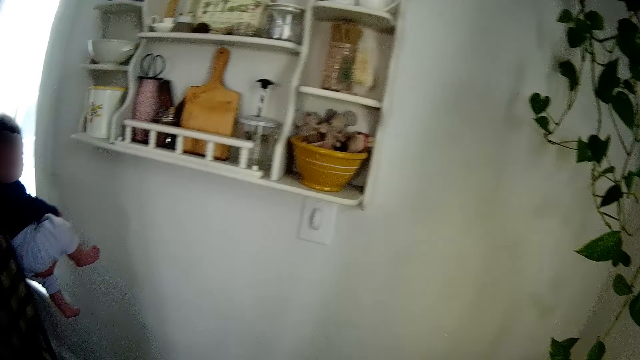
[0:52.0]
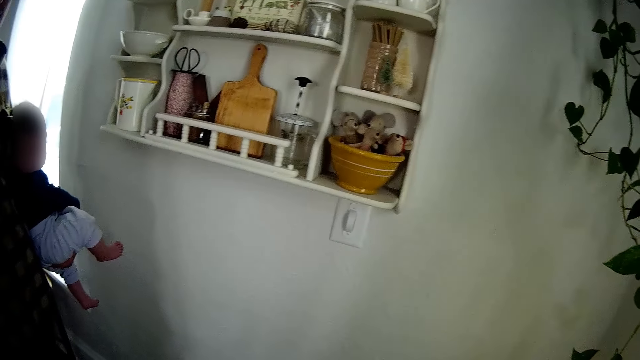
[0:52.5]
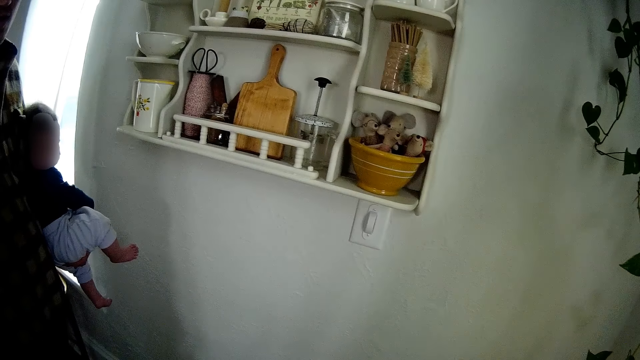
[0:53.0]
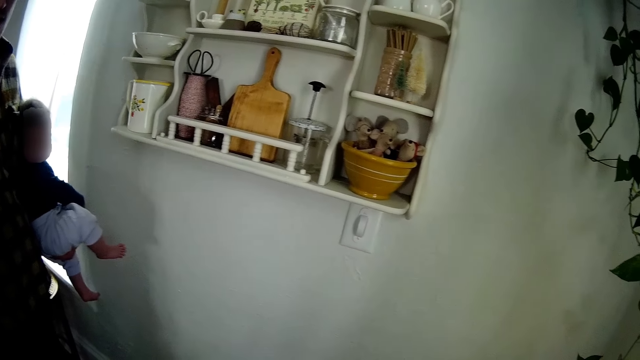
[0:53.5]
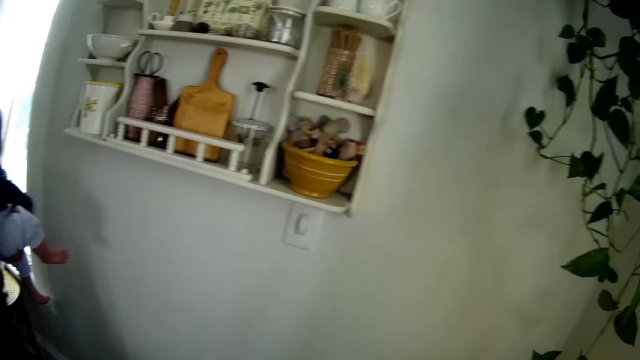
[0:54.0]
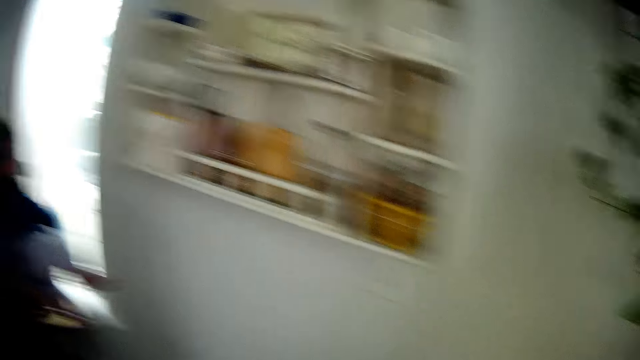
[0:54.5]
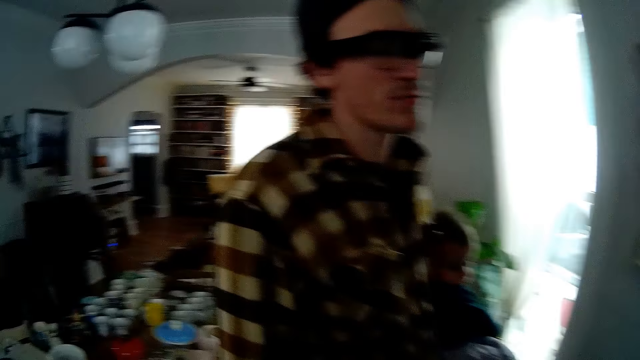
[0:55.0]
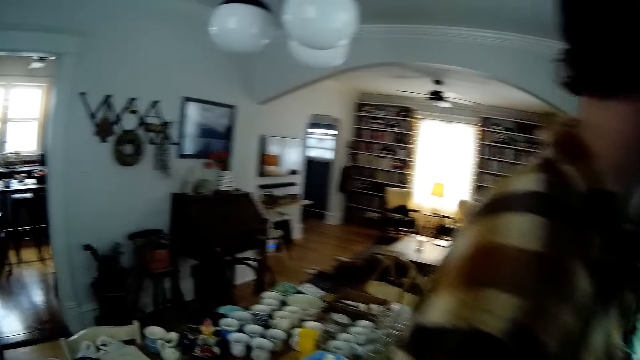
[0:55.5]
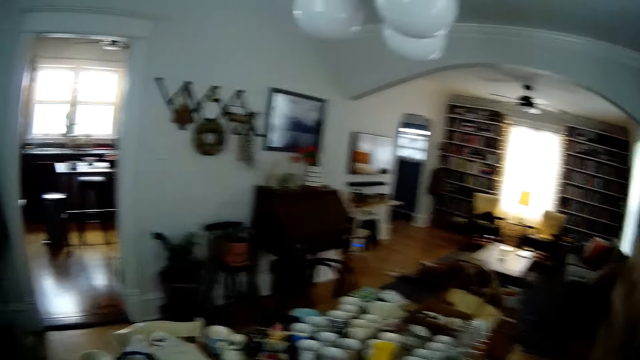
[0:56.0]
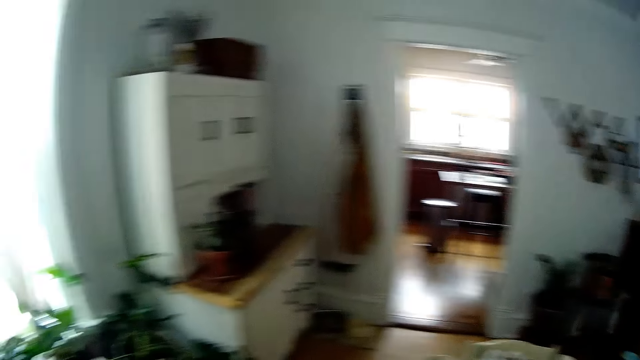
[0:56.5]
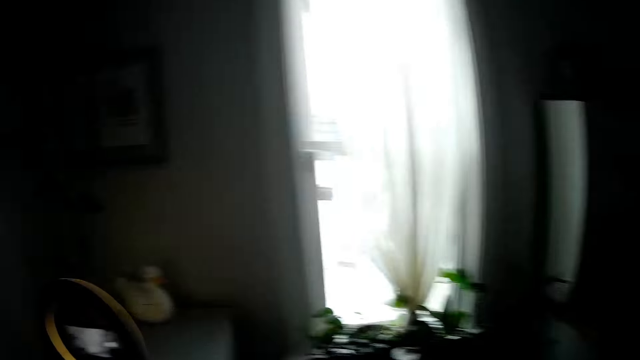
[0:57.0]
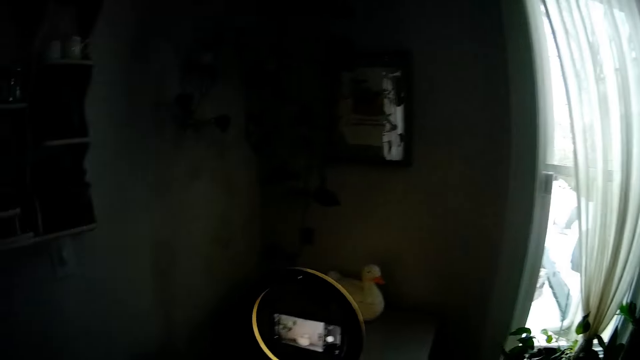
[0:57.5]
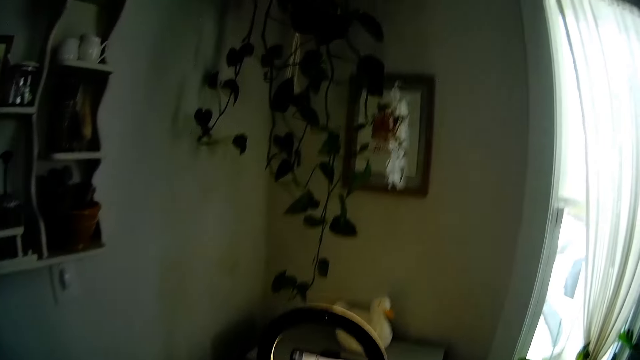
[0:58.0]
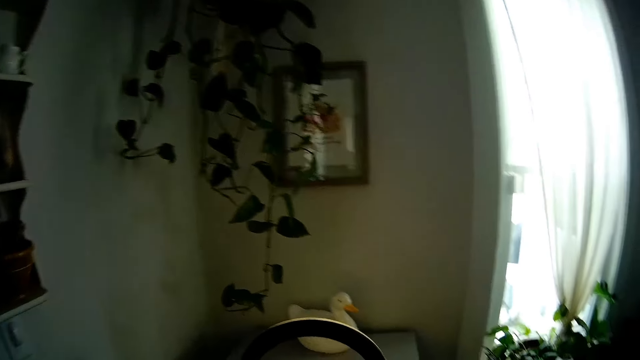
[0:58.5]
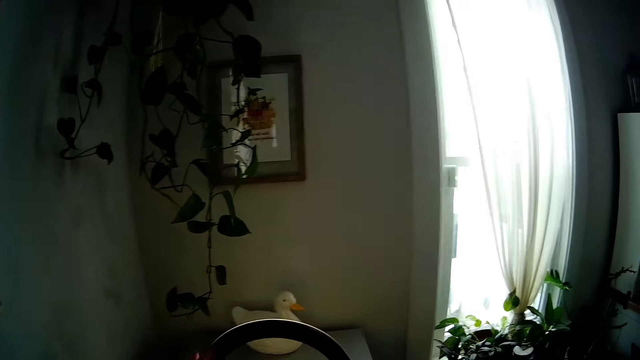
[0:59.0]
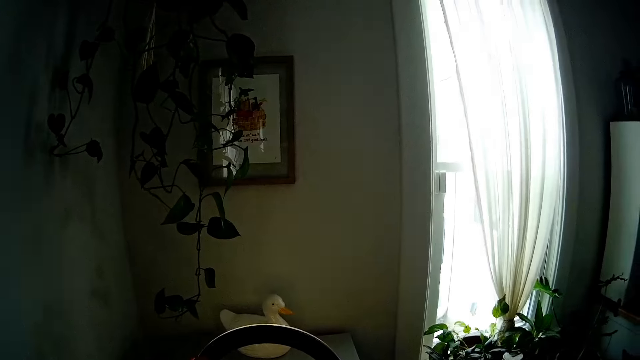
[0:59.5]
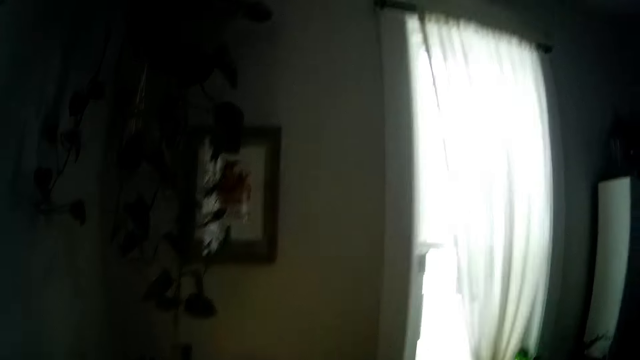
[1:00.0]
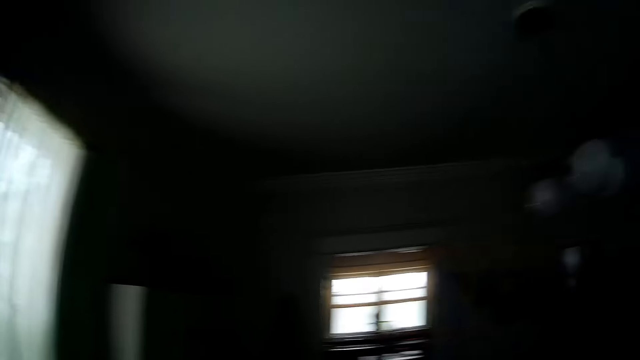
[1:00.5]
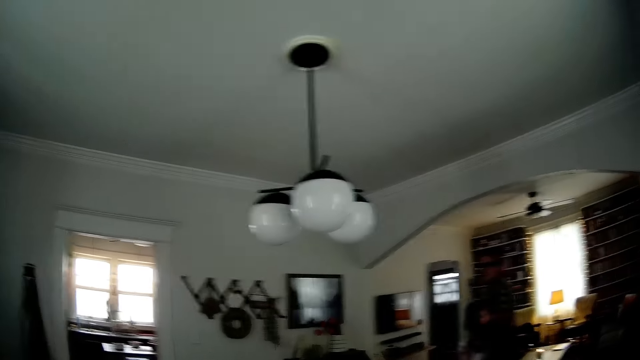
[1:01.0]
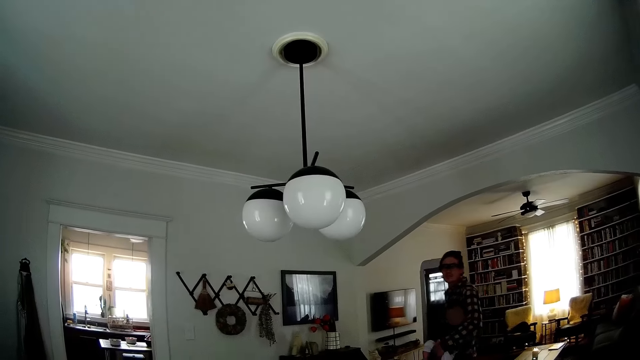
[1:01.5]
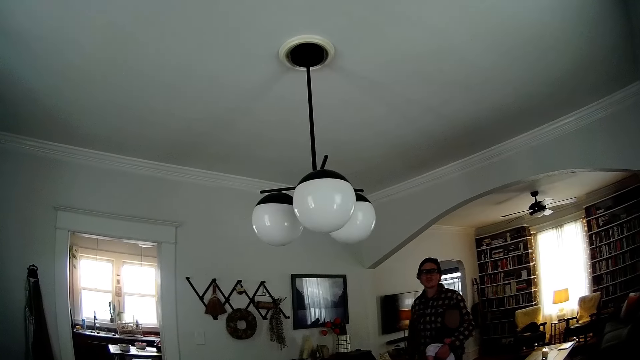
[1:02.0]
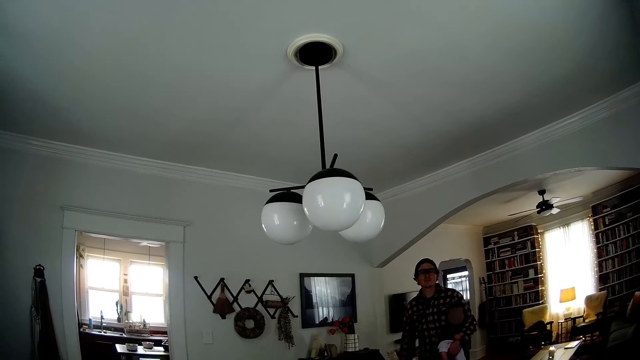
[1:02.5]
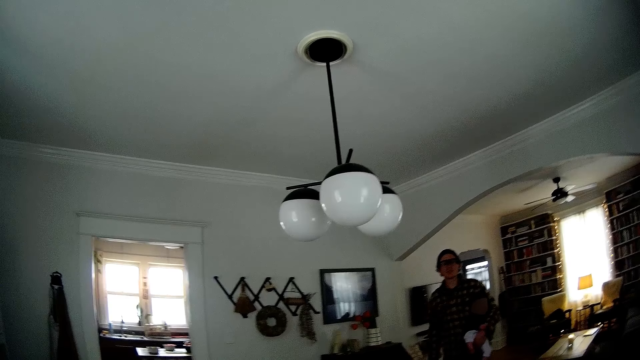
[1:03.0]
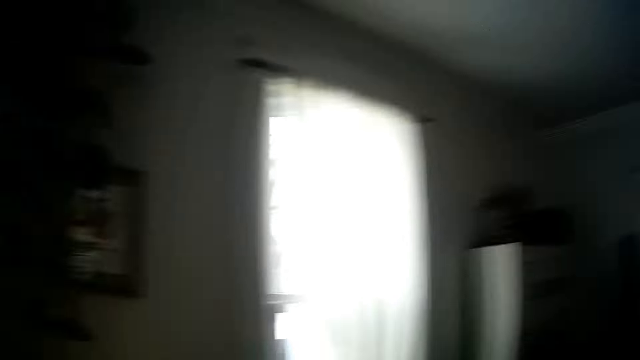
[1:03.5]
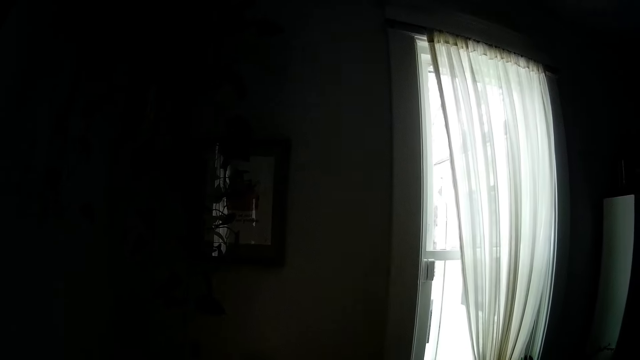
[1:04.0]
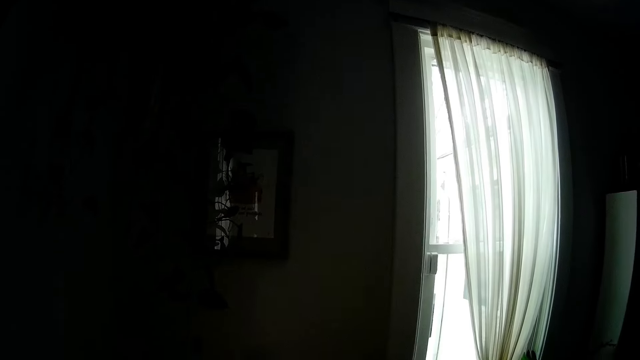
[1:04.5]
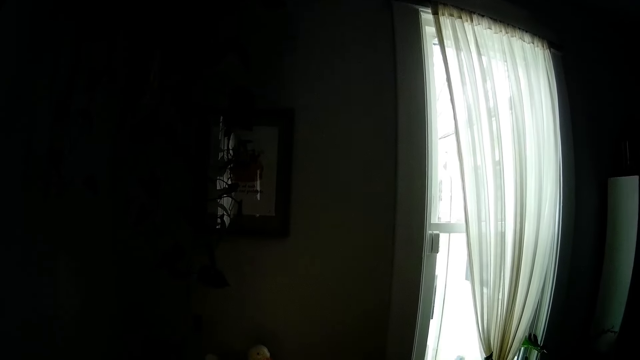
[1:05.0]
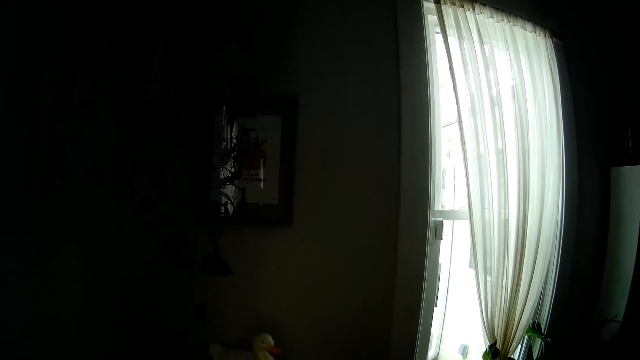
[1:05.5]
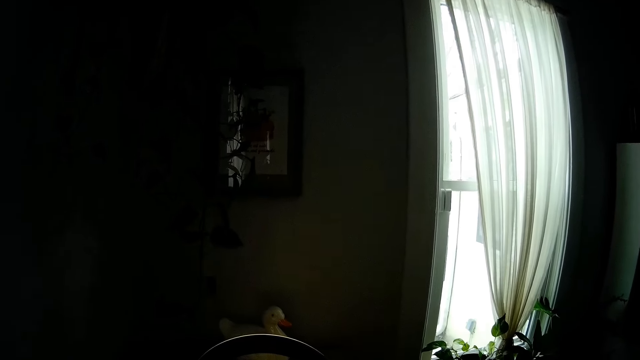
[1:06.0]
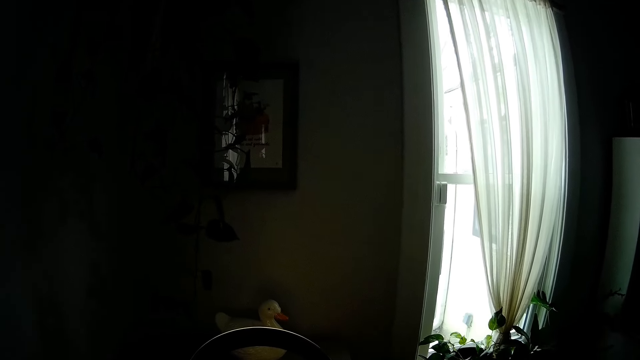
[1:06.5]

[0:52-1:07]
A man carries a baby in his left arm. The camera wearer converses with the man. The man walks around the sitting room with the baby in his left arm.
